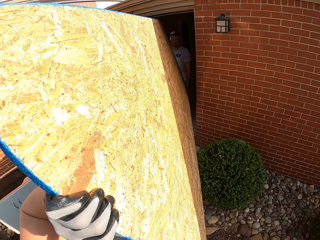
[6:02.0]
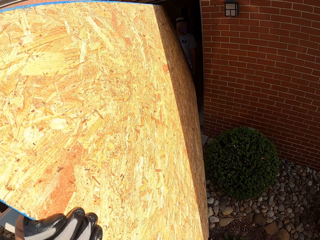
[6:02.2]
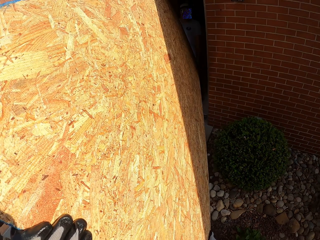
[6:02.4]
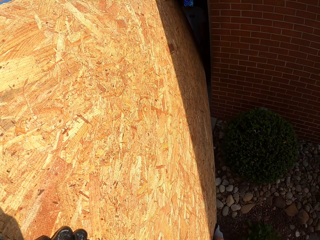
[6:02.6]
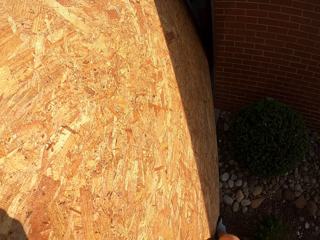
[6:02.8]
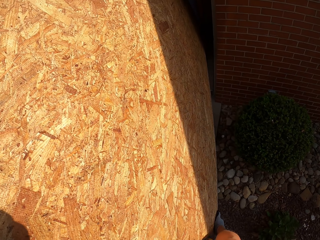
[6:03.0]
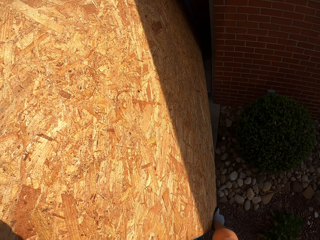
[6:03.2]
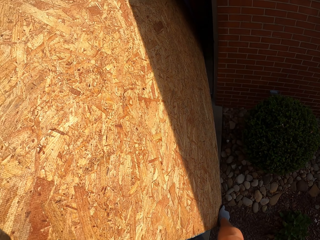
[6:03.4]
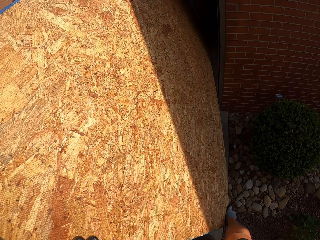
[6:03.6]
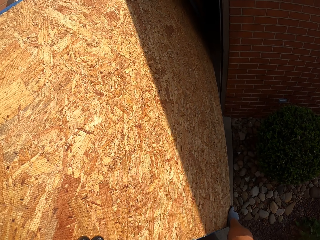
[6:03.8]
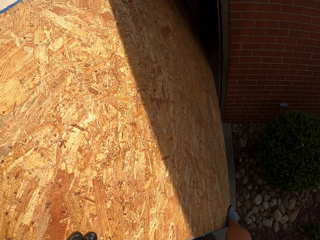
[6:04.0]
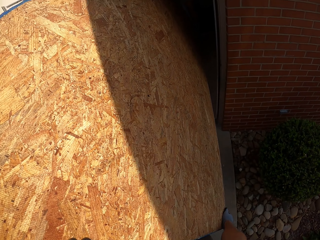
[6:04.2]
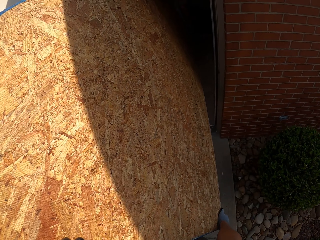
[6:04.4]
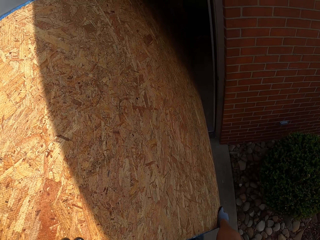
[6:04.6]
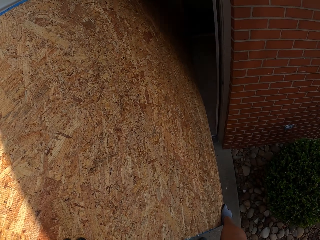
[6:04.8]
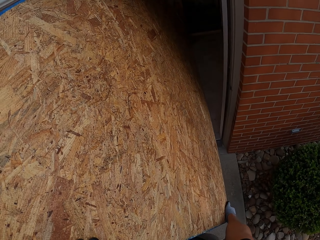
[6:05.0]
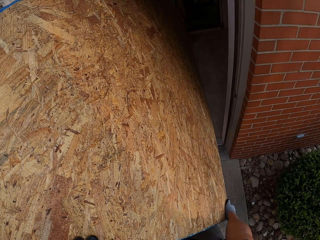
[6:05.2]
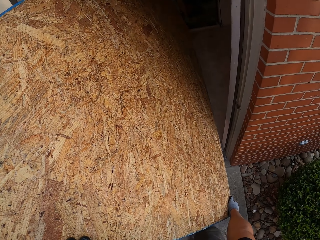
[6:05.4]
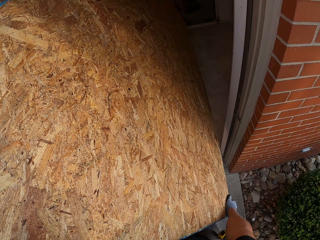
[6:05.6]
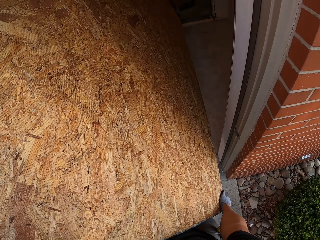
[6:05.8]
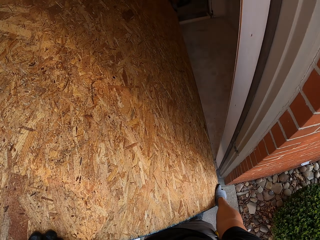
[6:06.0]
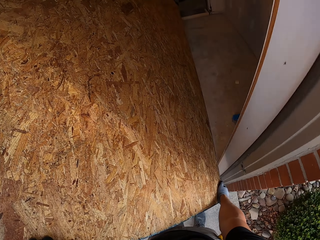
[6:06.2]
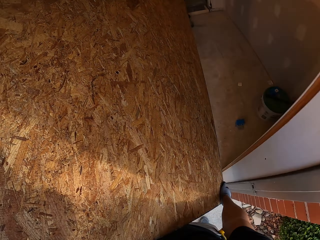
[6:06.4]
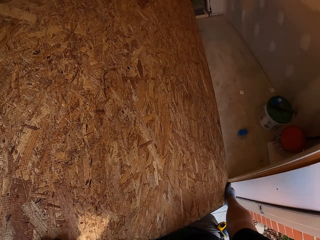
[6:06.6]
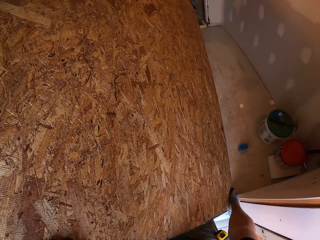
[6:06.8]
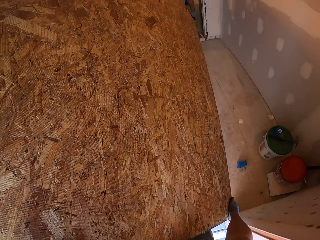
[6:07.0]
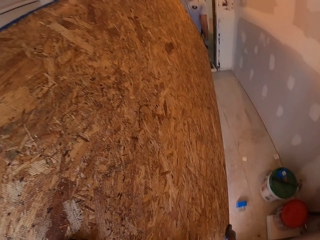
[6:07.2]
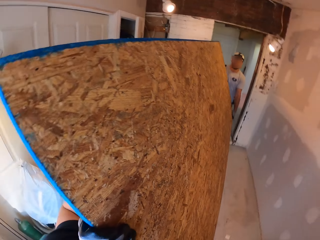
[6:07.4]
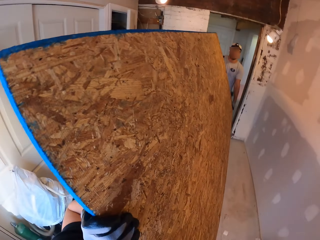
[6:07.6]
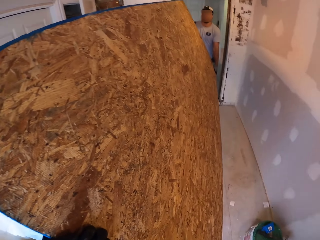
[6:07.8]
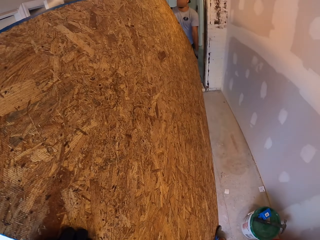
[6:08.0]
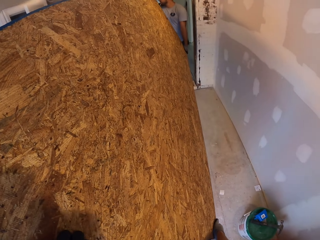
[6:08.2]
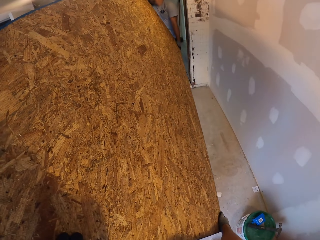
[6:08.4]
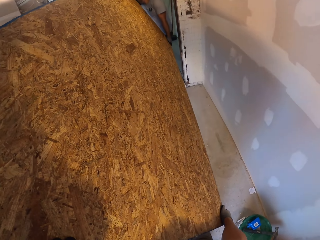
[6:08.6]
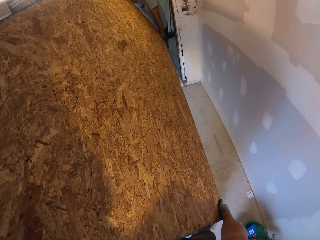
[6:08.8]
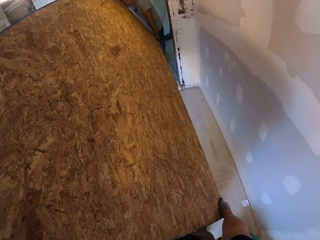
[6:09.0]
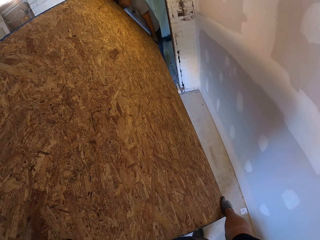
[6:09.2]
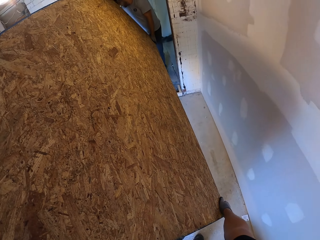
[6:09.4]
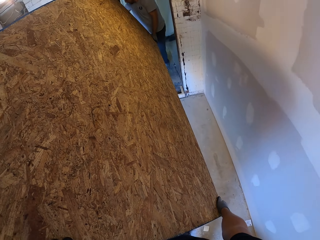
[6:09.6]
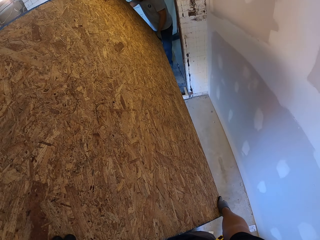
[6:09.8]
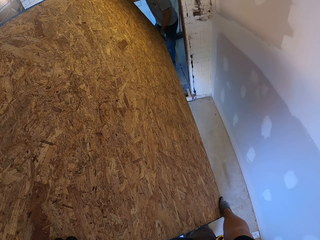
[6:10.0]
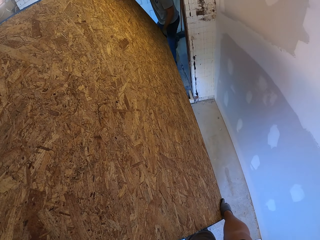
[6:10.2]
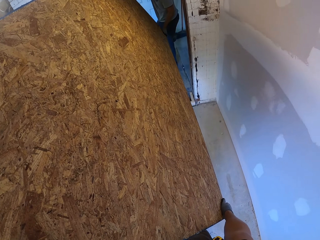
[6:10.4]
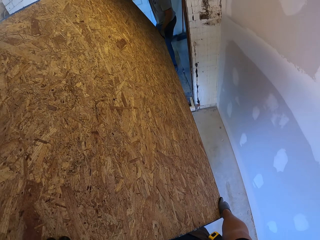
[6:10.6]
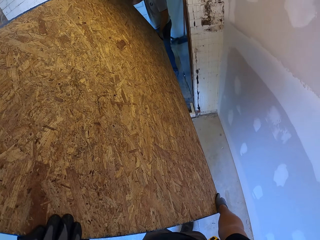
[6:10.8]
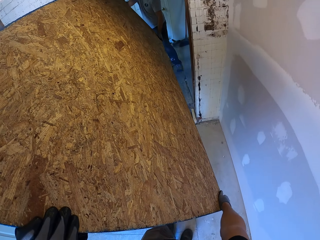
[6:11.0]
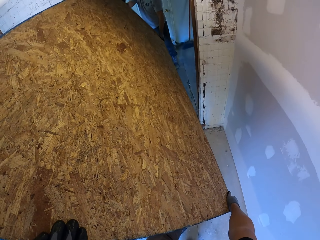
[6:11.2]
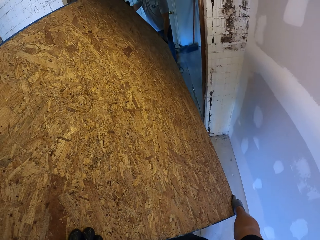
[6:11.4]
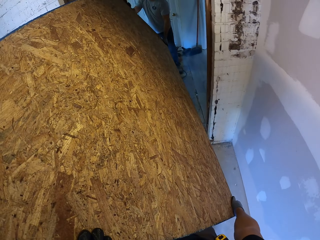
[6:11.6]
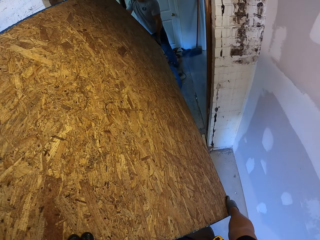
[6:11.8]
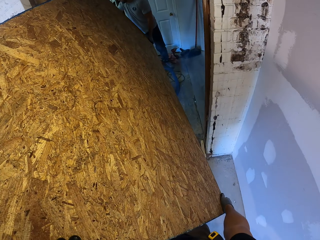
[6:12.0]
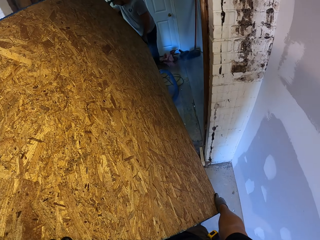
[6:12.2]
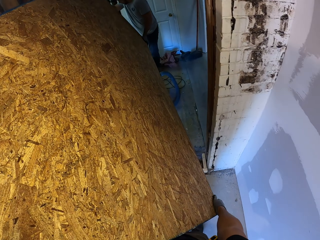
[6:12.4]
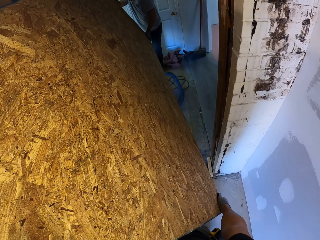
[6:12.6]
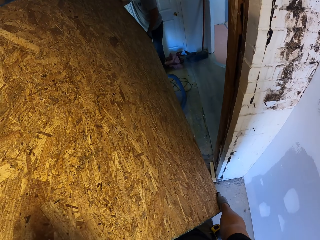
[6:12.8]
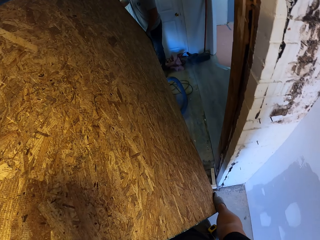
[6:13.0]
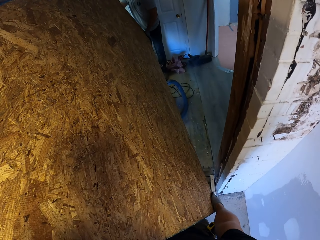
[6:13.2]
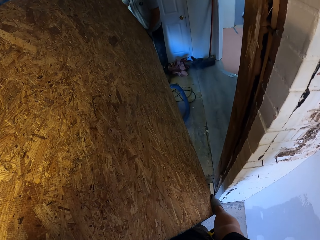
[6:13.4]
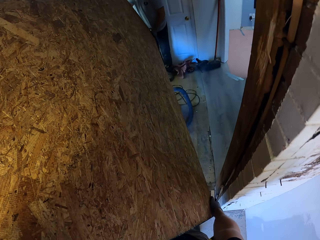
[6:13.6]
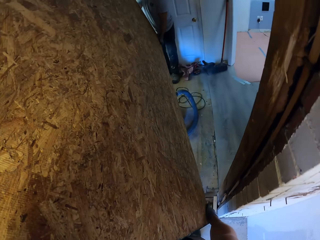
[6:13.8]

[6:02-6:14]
A man enters the house with the camera wearer. The camera wearer follows inside the house.

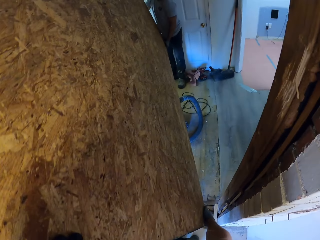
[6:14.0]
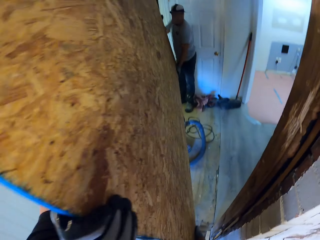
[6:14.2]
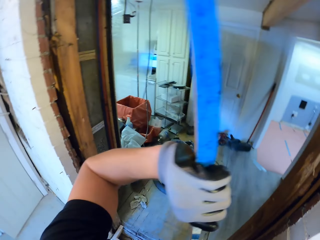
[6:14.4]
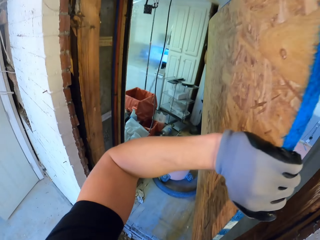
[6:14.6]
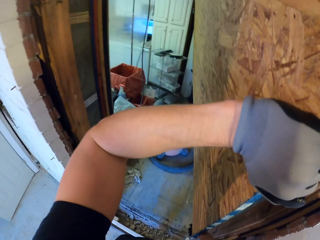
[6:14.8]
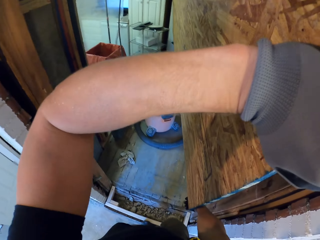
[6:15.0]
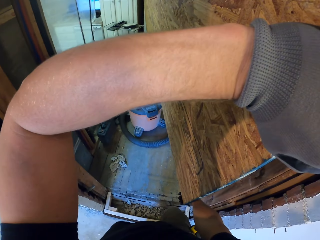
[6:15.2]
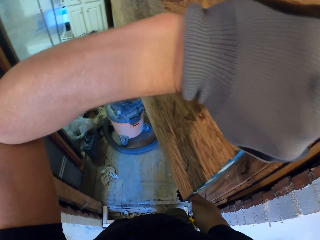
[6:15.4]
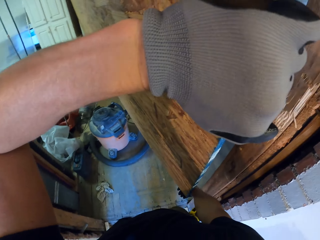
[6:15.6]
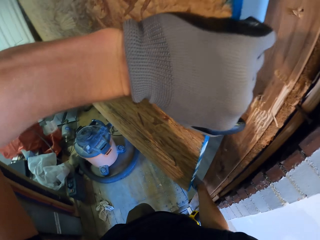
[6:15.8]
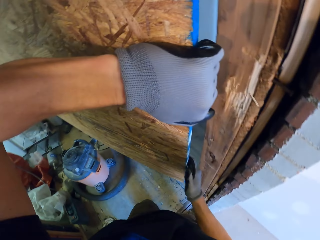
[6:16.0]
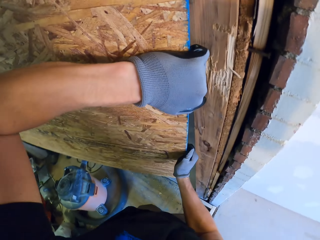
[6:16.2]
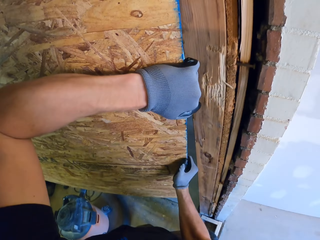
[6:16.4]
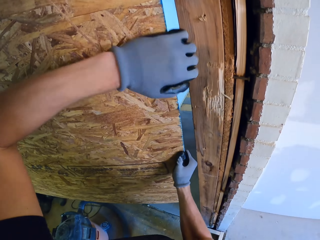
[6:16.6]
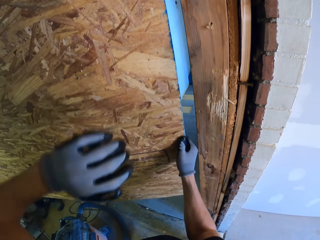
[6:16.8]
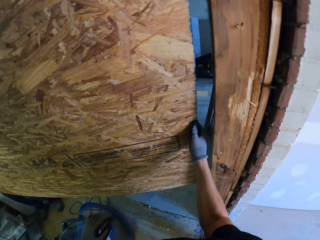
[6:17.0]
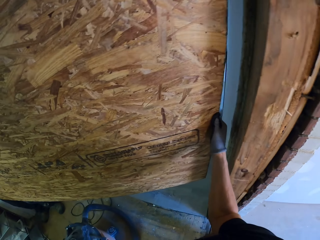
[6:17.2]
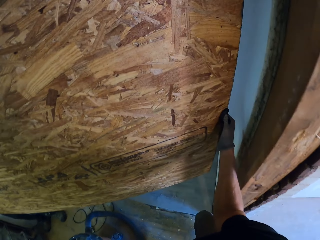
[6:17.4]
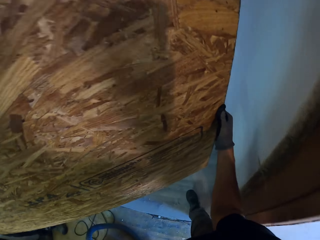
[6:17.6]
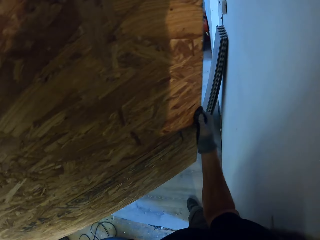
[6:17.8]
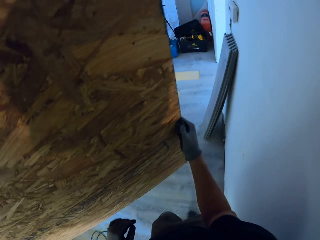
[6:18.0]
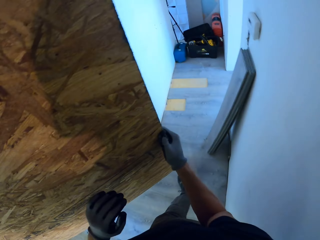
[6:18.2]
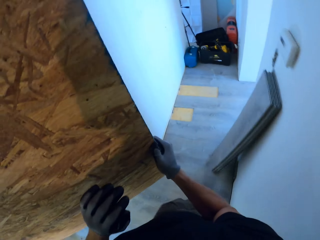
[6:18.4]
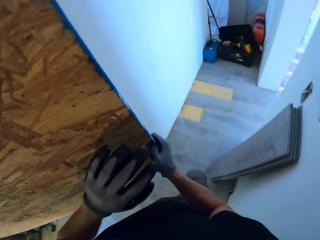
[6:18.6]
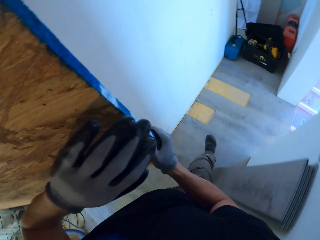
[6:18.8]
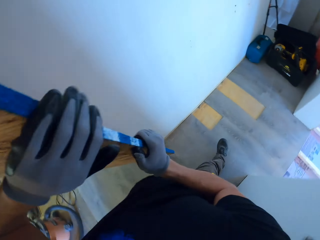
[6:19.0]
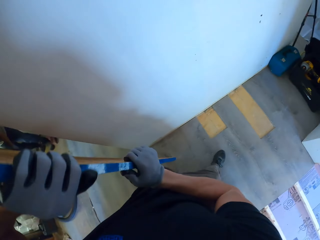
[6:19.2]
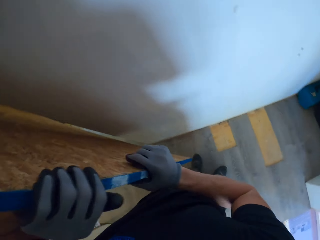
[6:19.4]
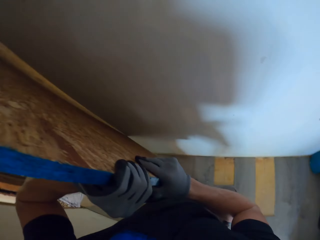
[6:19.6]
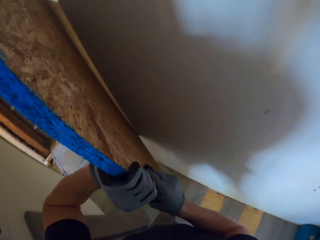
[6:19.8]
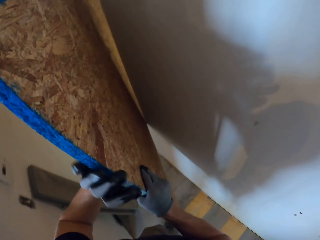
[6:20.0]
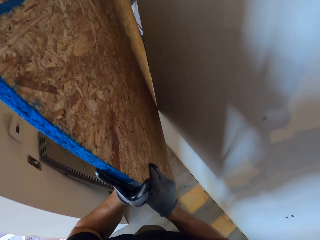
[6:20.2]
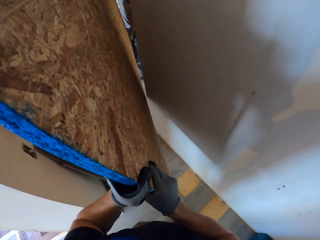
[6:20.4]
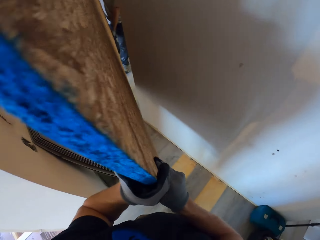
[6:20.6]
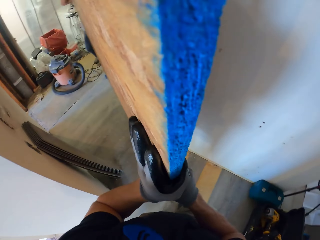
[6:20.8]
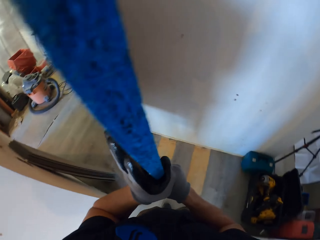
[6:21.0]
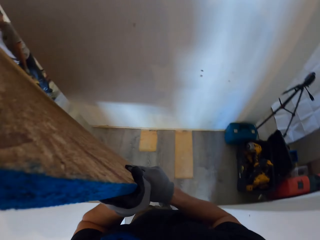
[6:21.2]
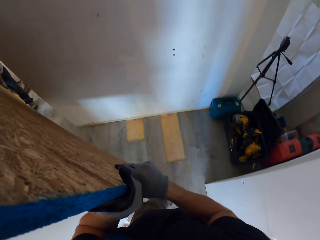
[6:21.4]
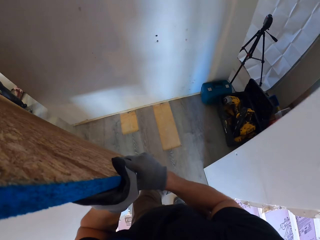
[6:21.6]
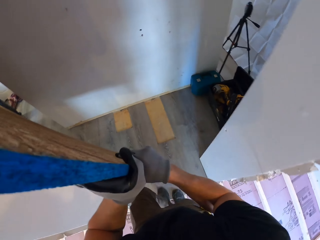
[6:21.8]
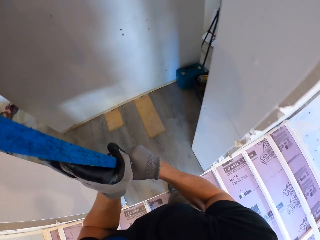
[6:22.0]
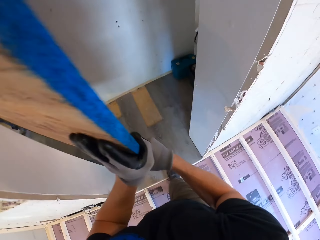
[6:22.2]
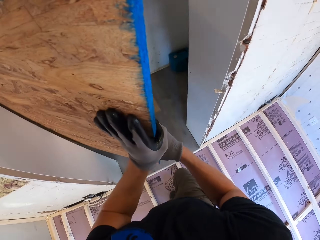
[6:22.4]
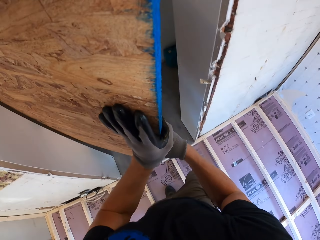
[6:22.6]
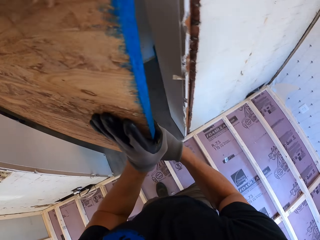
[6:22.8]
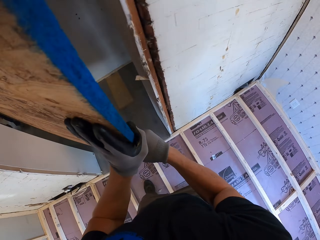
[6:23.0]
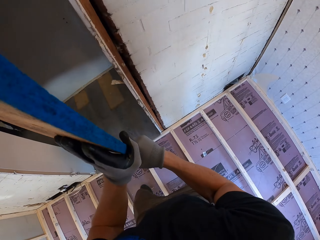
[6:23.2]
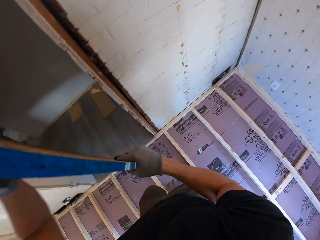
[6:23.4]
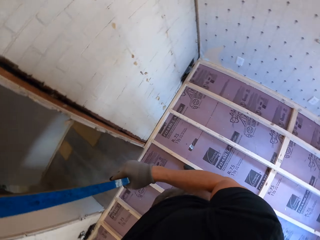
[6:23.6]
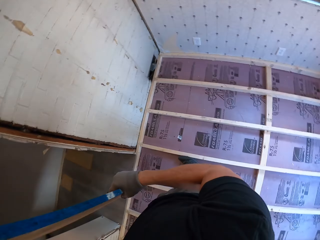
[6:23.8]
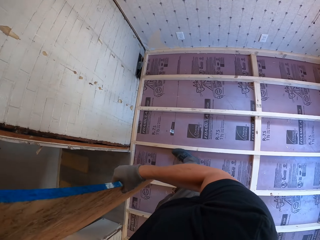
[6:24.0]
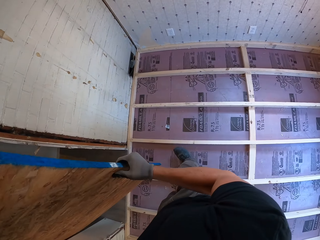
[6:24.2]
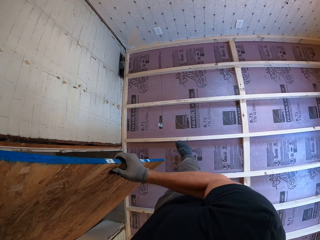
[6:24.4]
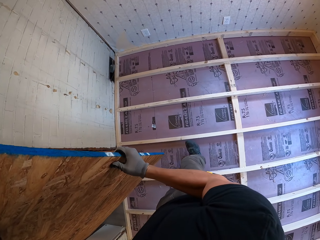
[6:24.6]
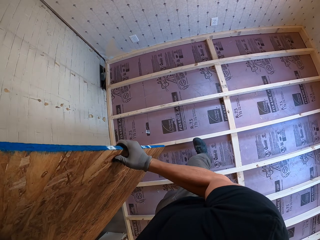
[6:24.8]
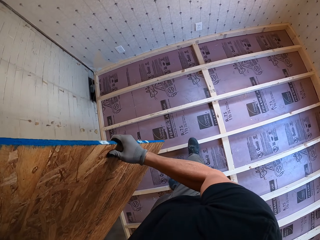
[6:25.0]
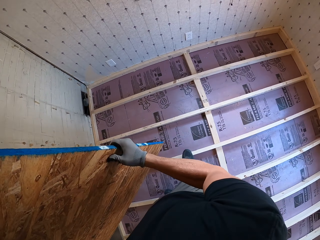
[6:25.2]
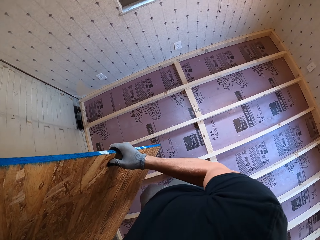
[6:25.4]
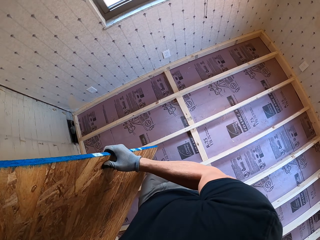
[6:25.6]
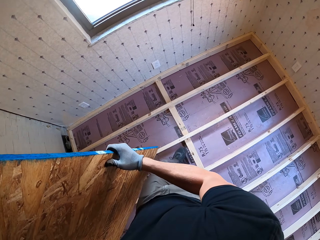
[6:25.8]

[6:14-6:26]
The camera wearer carries the board inside the house.
